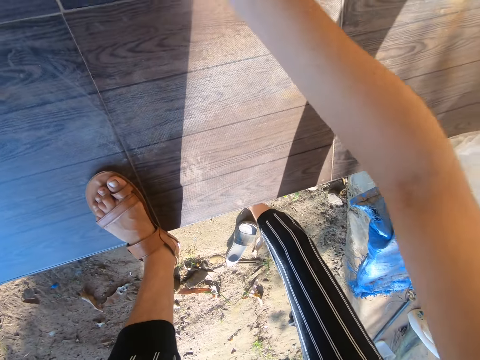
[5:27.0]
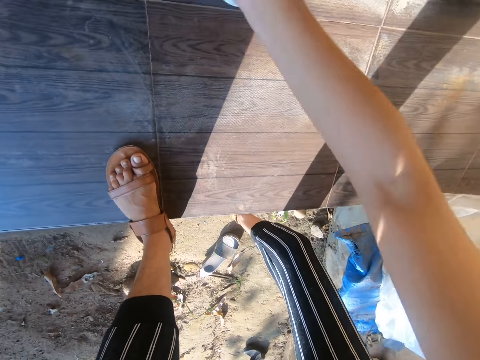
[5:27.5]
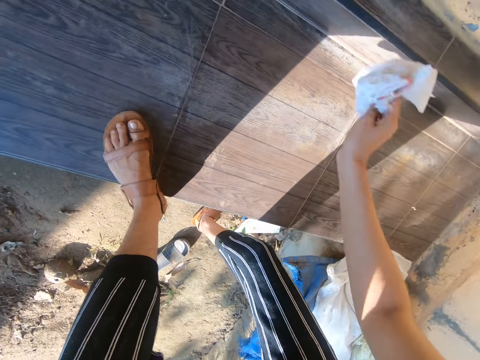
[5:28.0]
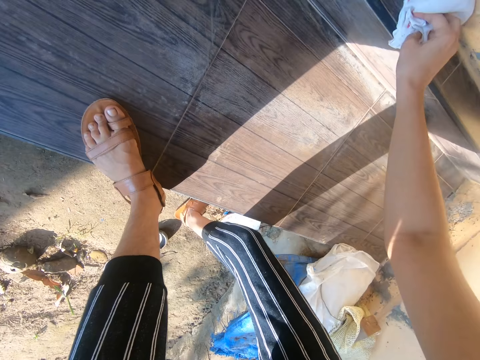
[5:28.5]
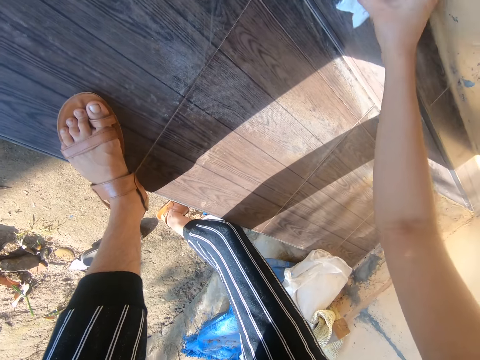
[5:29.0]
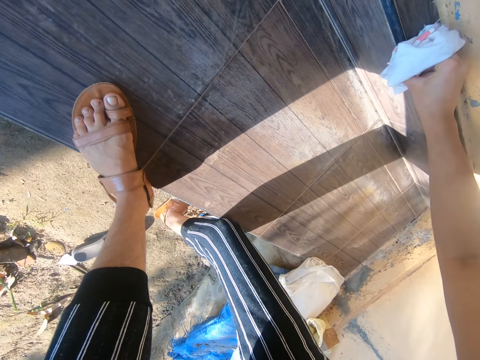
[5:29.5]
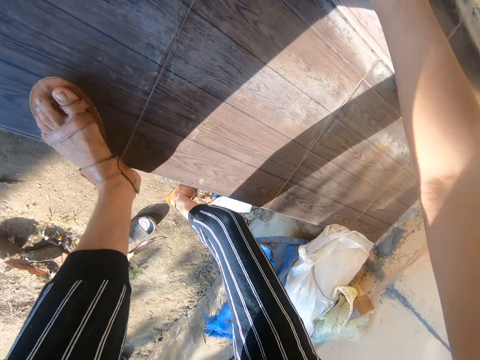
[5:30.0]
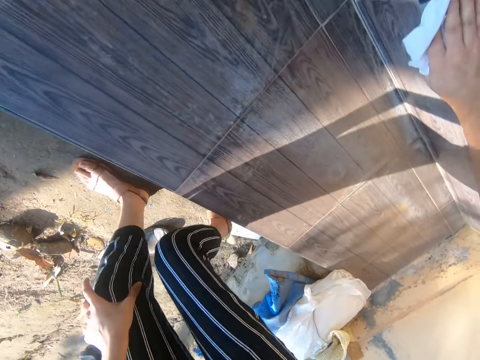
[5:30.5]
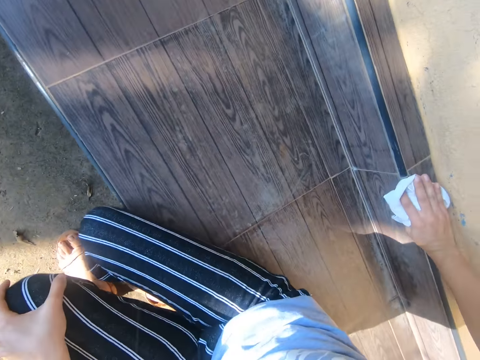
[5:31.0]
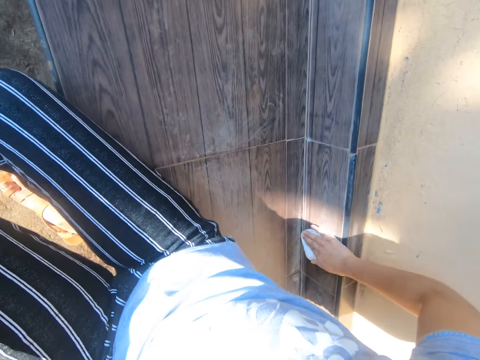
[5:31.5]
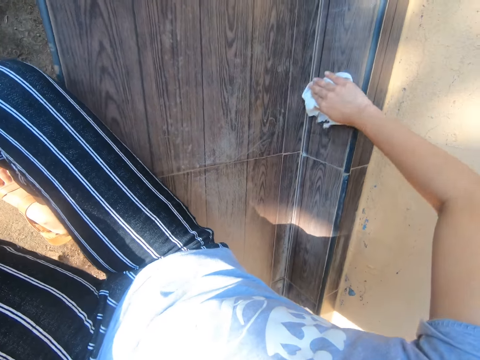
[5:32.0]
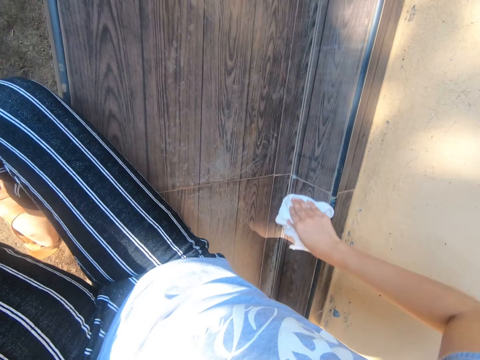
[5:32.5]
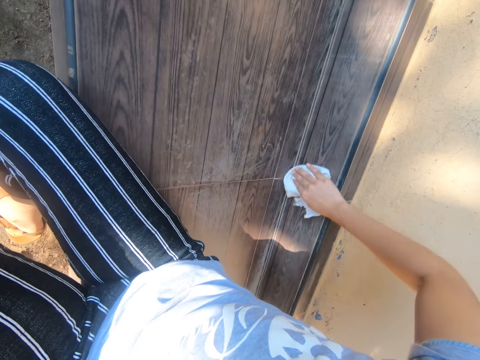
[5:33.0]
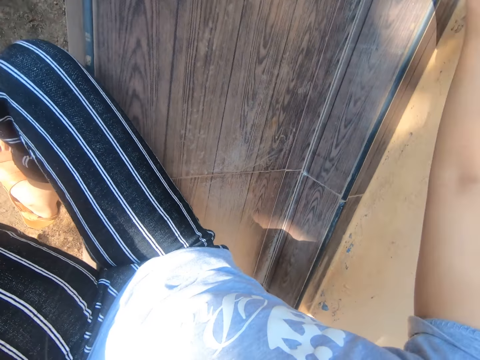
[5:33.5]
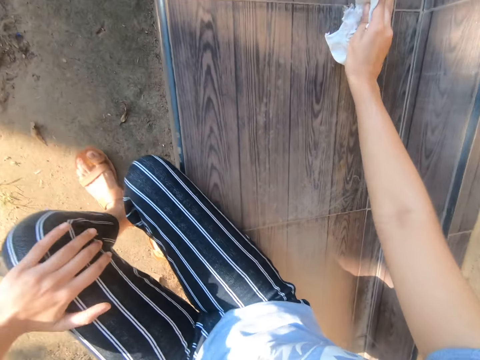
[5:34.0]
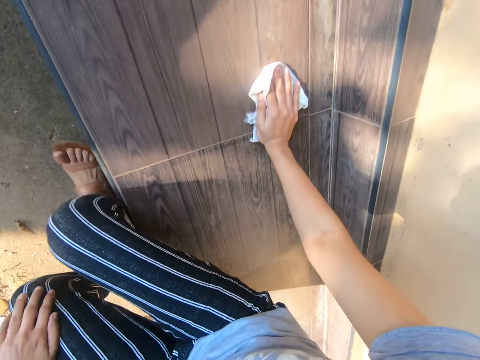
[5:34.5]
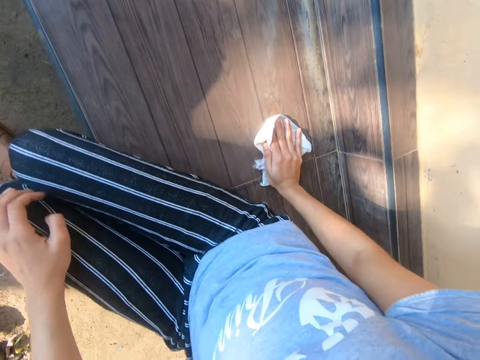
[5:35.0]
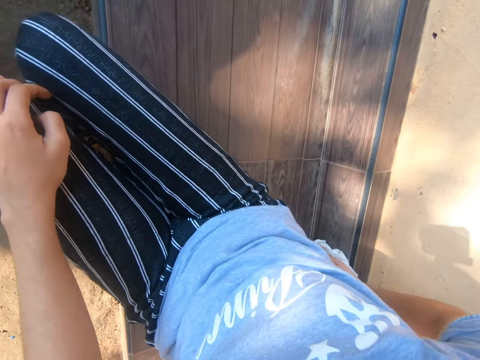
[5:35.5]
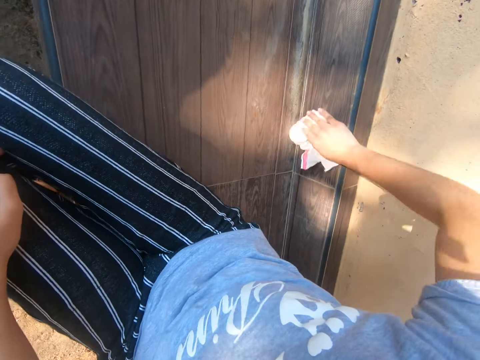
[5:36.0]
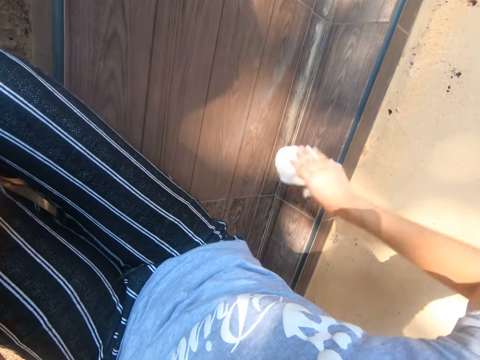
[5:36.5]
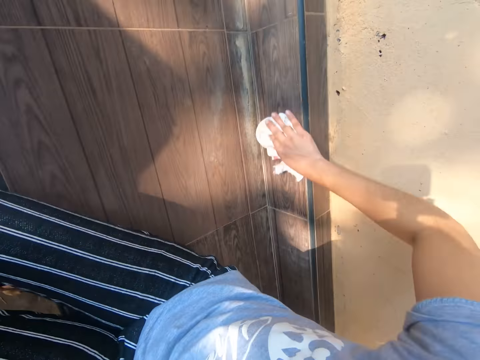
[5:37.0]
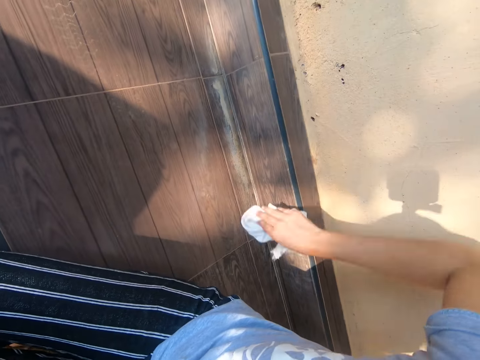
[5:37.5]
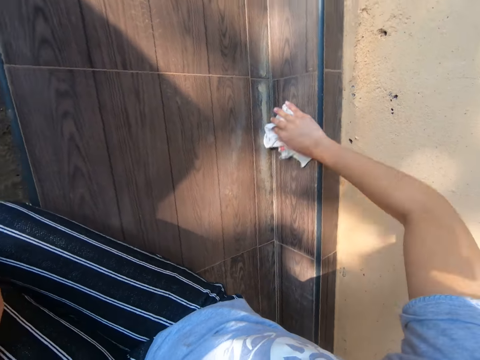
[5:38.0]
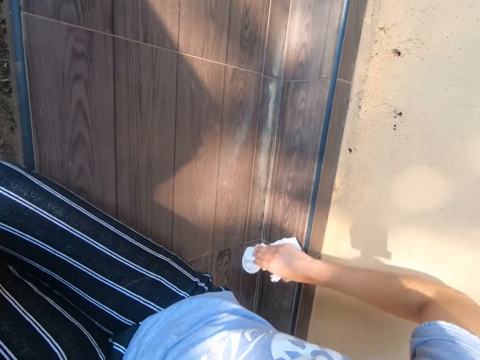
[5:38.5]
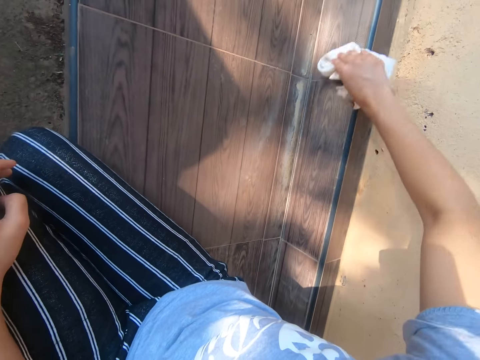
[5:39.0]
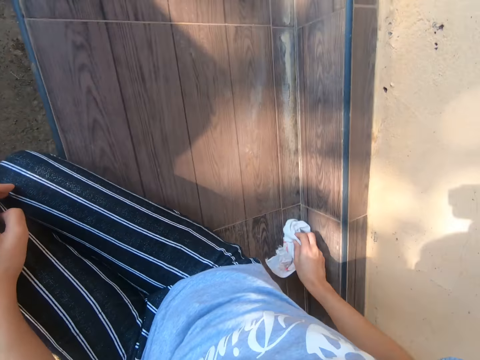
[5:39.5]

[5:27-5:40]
The camera wearer wipes the surface with a cloth. They sit on the surface. They wipe the surface with the cloth. They move ahead. They wipe the surface with the cloth.

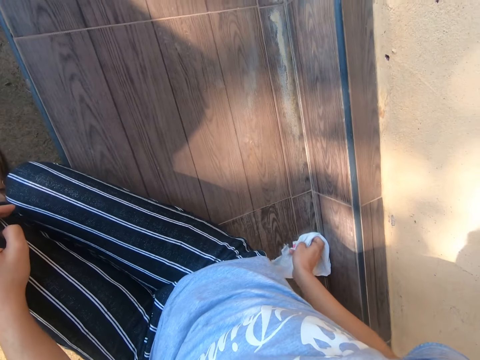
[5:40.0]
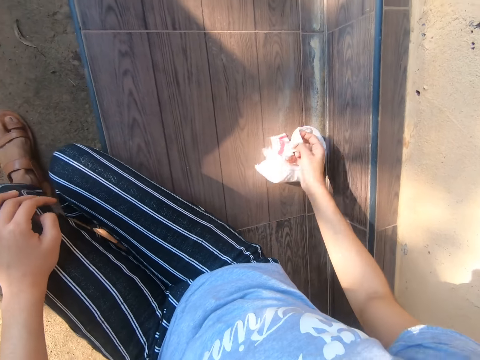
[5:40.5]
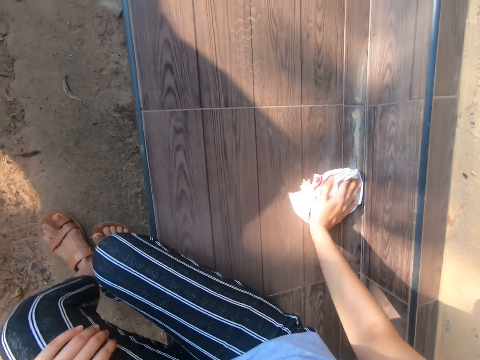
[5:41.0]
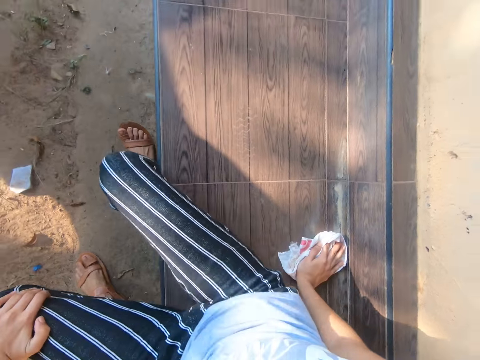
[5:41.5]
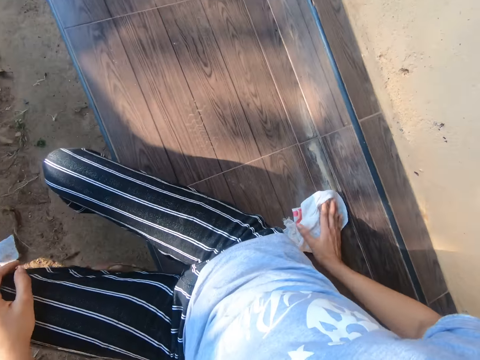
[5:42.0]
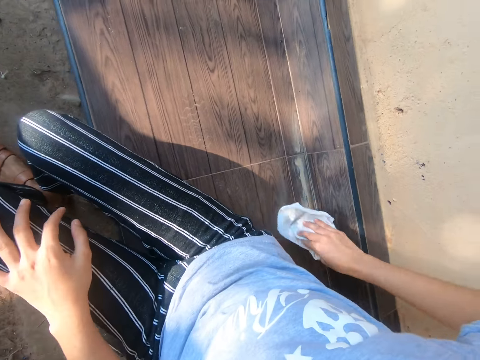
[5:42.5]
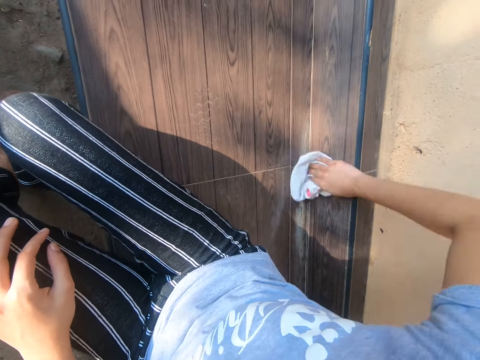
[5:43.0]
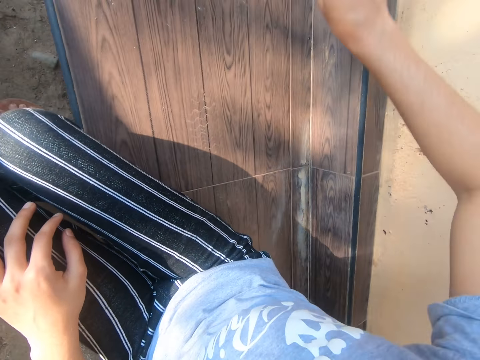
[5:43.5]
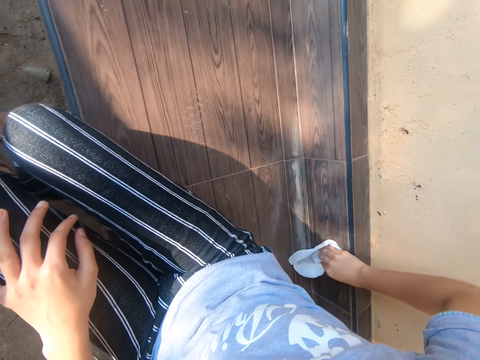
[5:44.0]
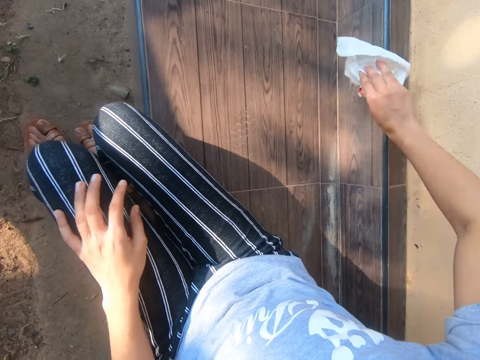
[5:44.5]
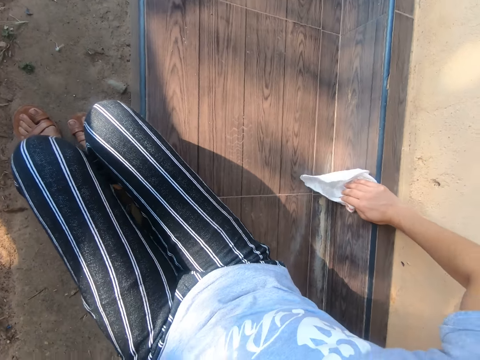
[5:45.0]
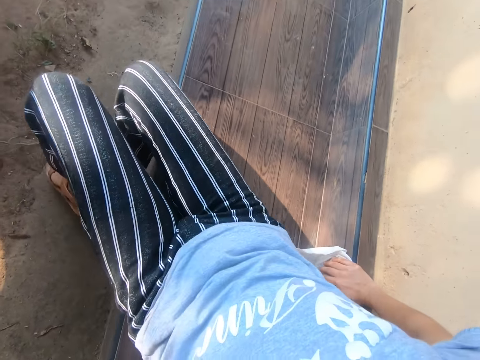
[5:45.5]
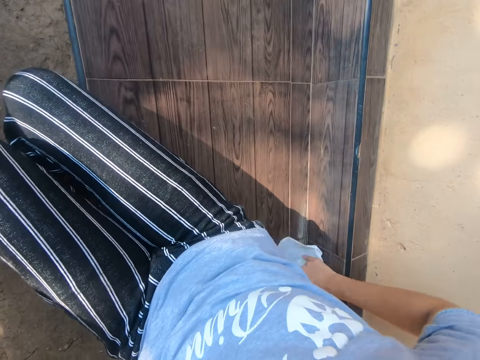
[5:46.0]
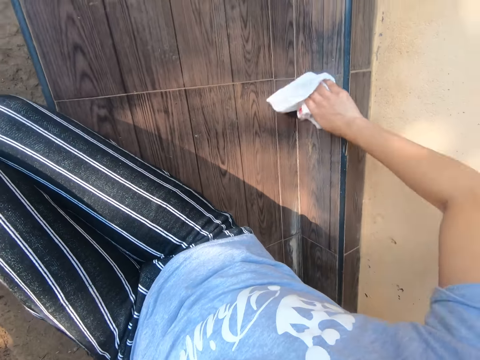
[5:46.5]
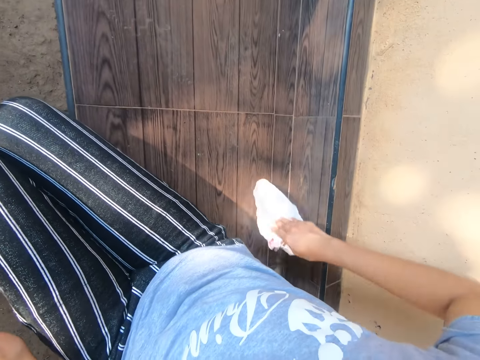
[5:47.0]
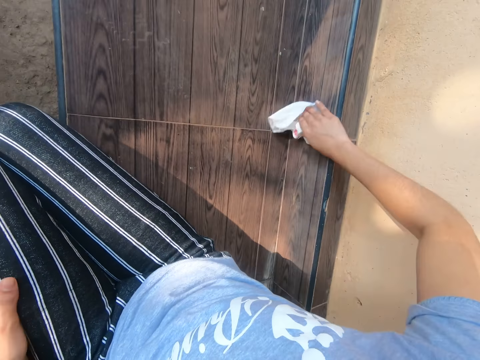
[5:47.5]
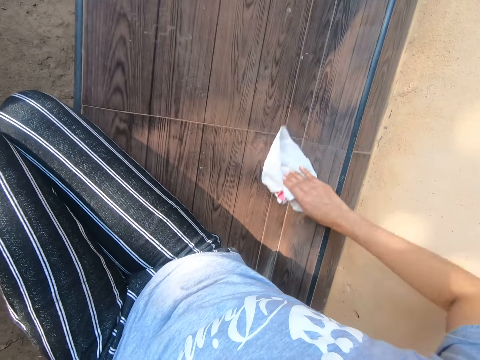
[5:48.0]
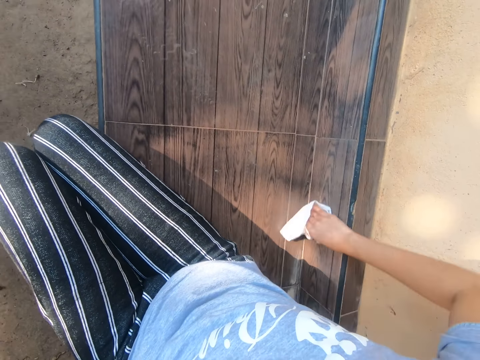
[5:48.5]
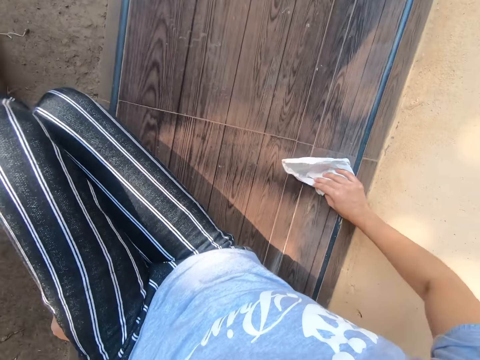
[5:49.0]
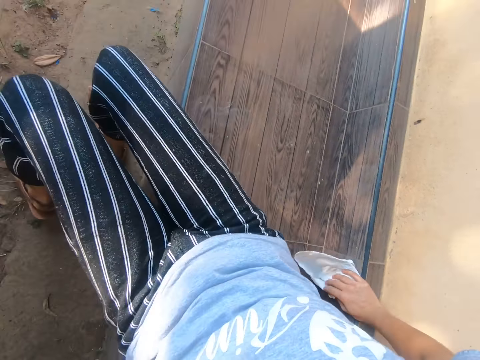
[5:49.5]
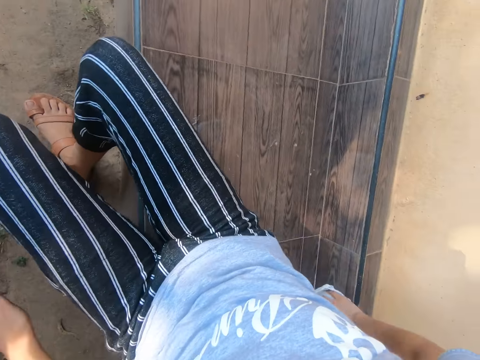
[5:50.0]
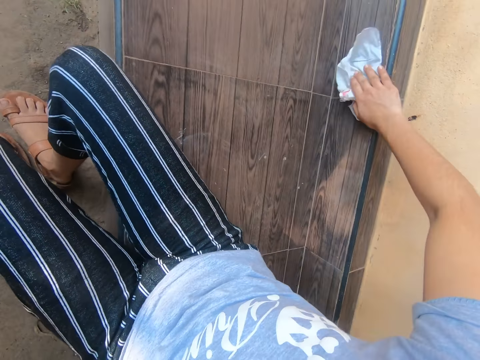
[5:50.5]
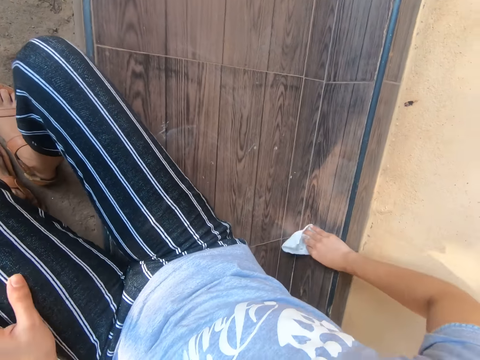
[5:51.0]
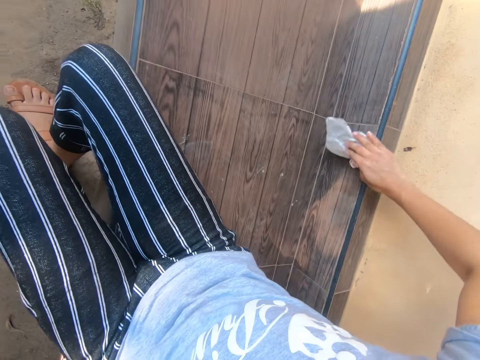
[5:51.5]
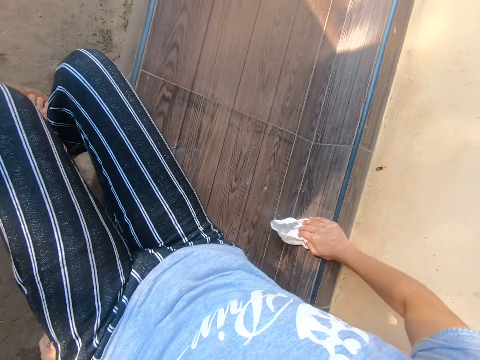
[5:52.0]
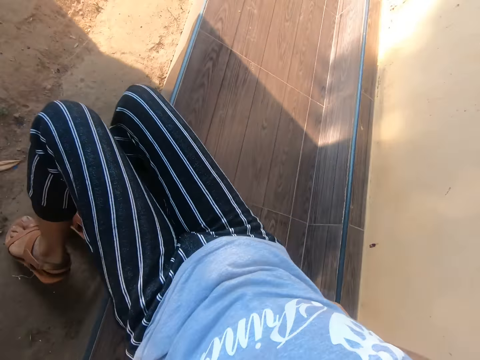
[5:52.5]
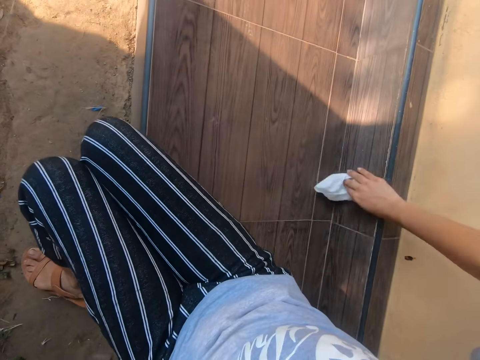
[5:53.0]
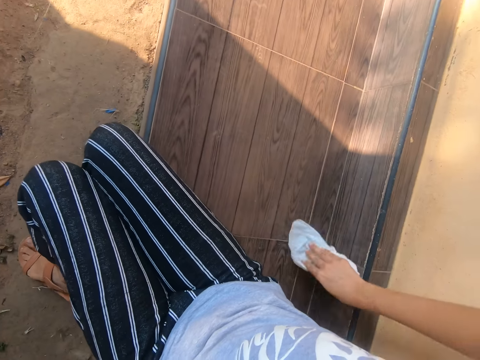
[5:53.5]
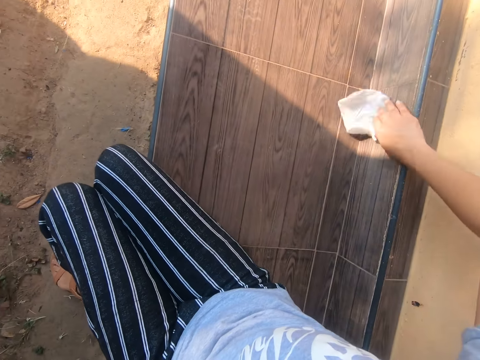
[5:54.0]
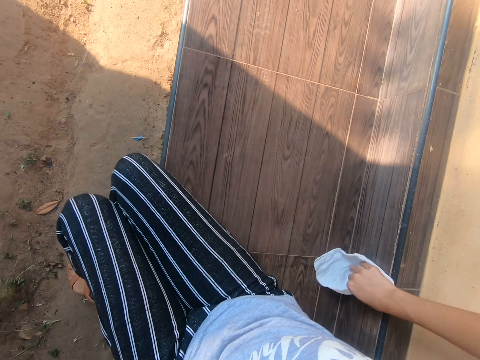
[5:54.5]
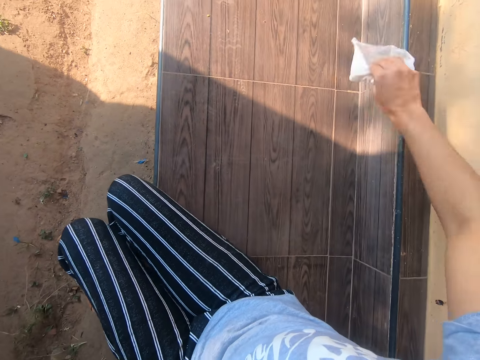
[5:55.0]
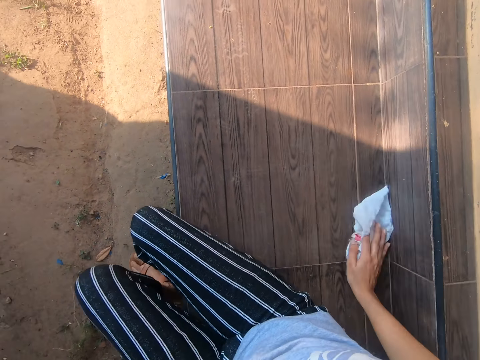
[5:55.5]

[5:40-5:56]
The camera wearer moves ahead. They wipe the surface with a cloth. They lift the left hand and move ahead. They wipe the surface with the cloth. They move around the left hand. They move ahead. They wipe the surface with the cloth. They move ahead and wipe the surface with the cloth.
